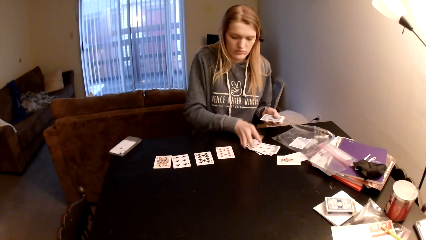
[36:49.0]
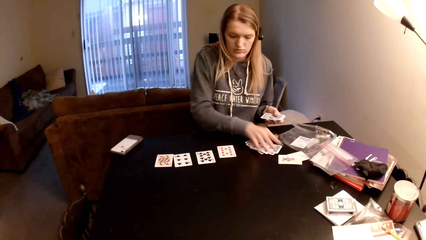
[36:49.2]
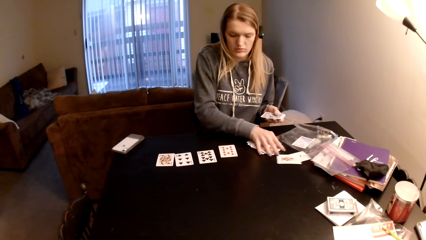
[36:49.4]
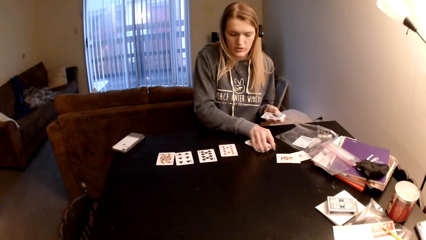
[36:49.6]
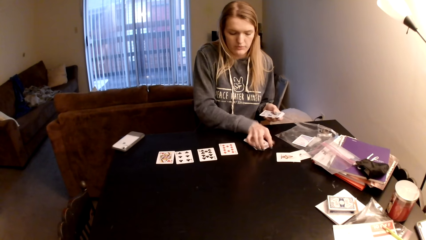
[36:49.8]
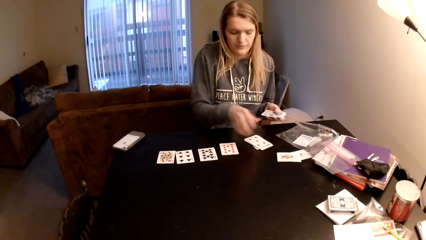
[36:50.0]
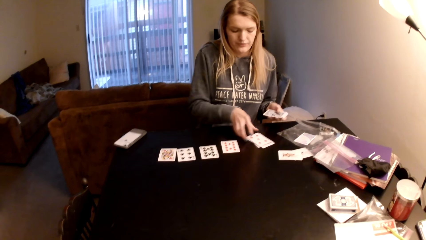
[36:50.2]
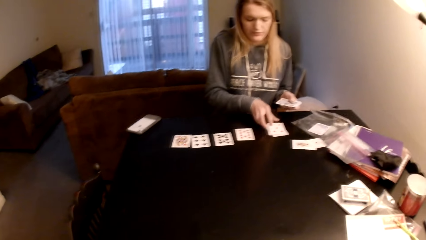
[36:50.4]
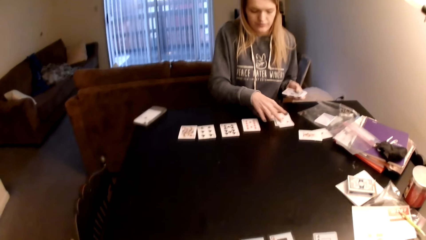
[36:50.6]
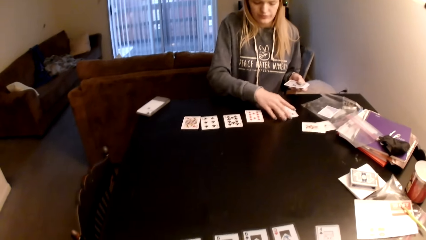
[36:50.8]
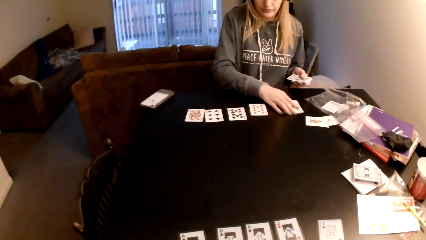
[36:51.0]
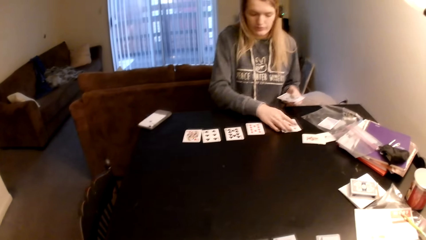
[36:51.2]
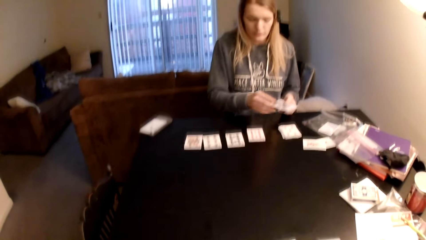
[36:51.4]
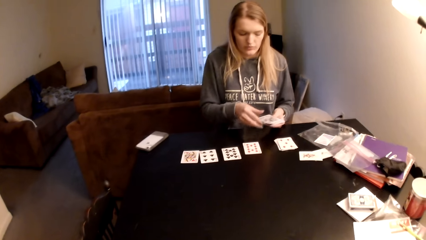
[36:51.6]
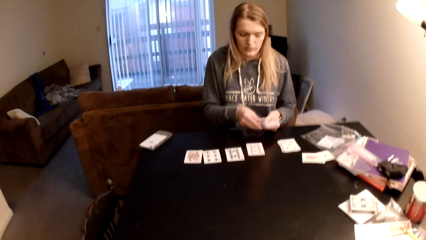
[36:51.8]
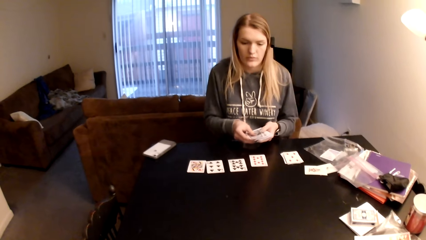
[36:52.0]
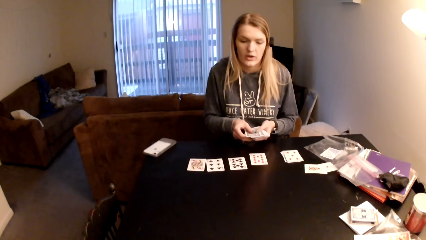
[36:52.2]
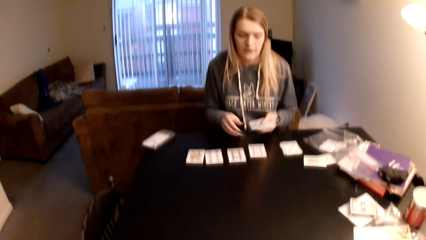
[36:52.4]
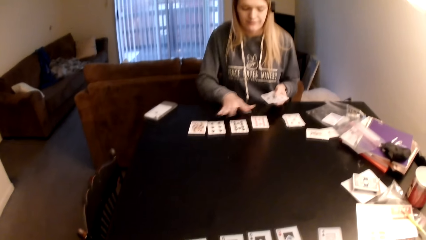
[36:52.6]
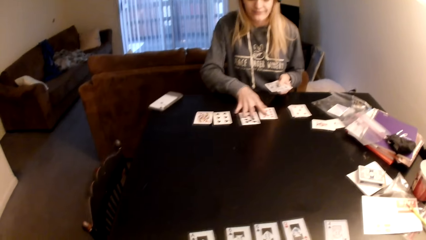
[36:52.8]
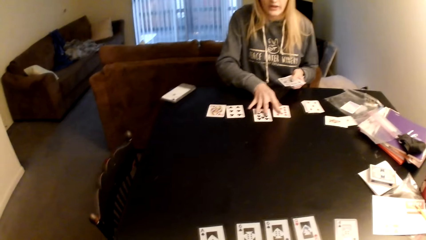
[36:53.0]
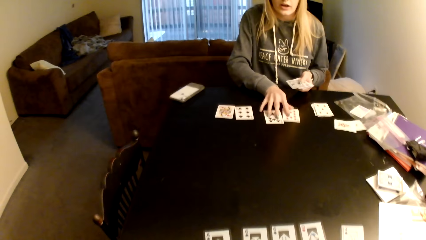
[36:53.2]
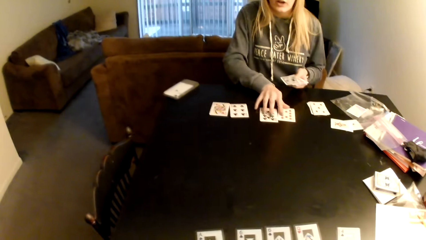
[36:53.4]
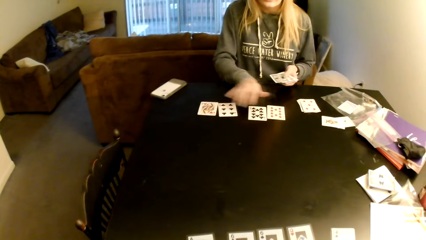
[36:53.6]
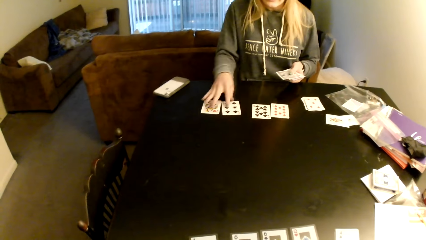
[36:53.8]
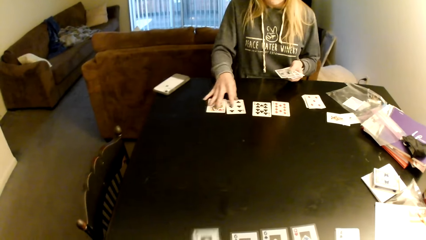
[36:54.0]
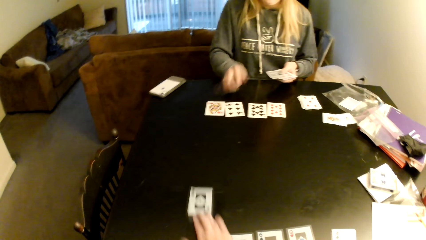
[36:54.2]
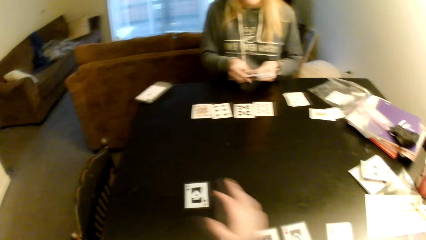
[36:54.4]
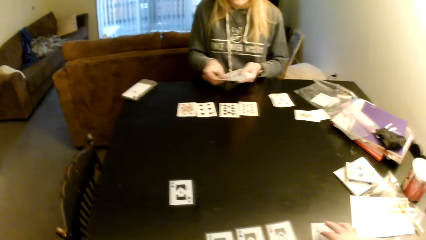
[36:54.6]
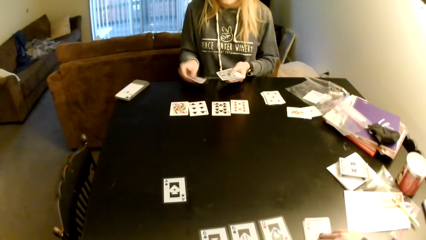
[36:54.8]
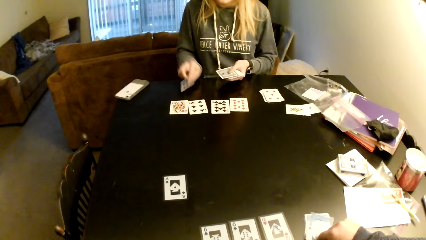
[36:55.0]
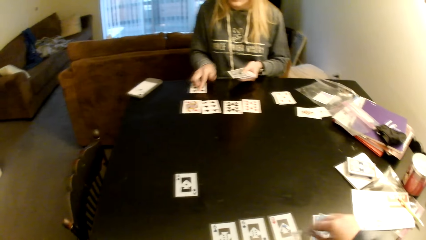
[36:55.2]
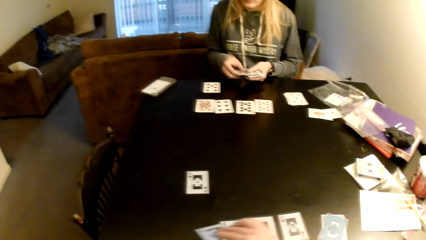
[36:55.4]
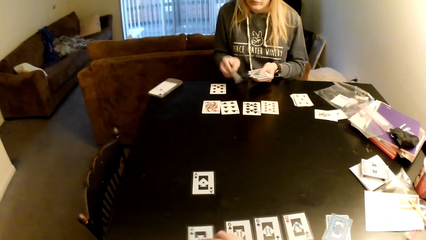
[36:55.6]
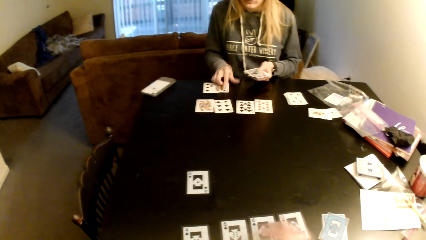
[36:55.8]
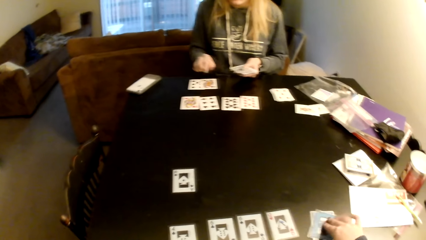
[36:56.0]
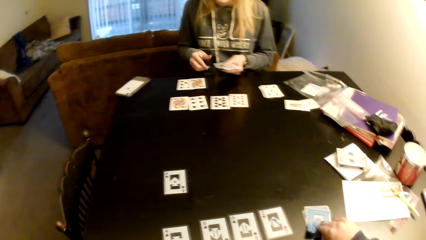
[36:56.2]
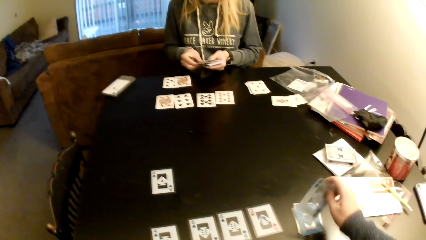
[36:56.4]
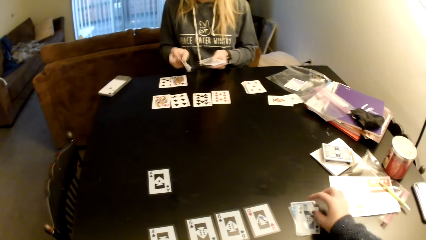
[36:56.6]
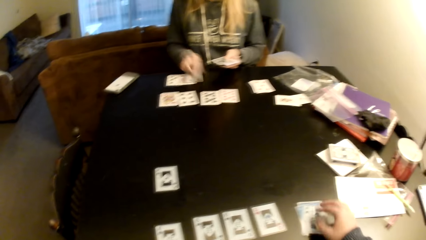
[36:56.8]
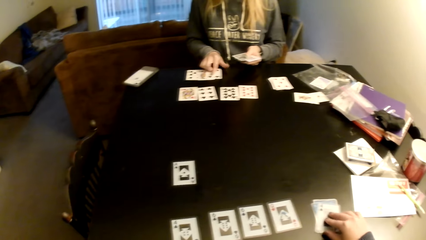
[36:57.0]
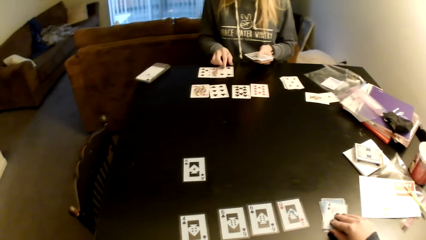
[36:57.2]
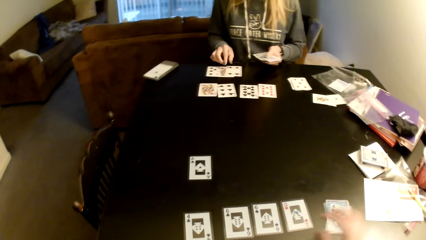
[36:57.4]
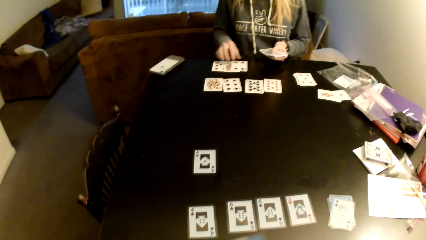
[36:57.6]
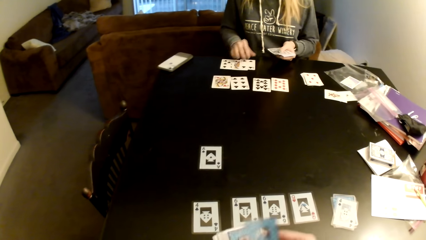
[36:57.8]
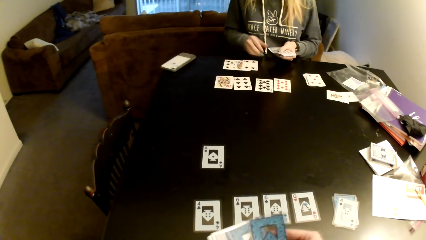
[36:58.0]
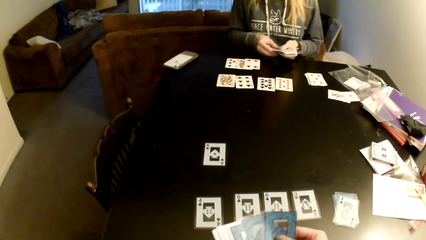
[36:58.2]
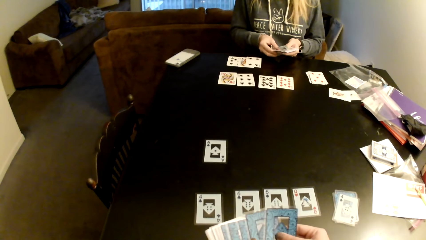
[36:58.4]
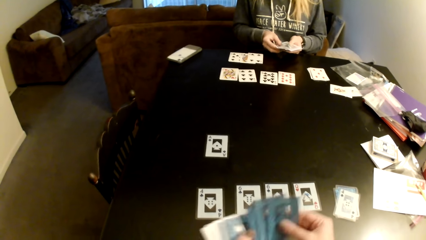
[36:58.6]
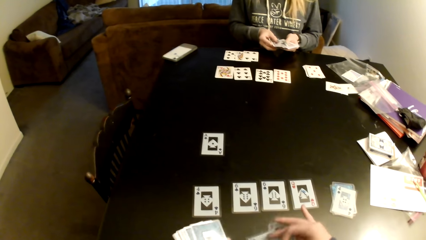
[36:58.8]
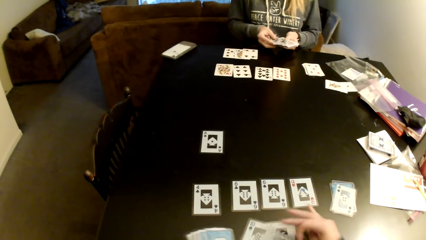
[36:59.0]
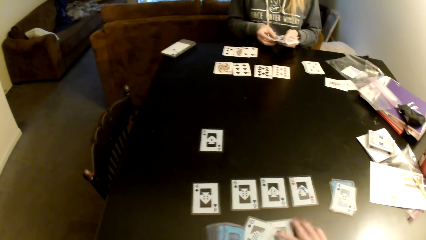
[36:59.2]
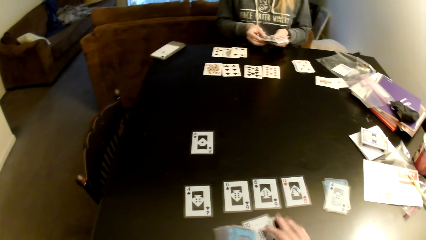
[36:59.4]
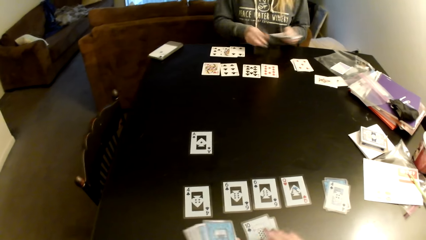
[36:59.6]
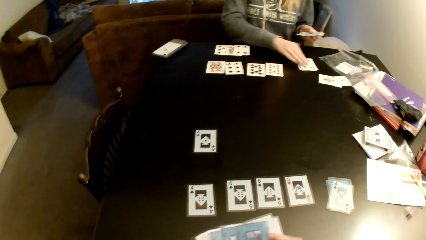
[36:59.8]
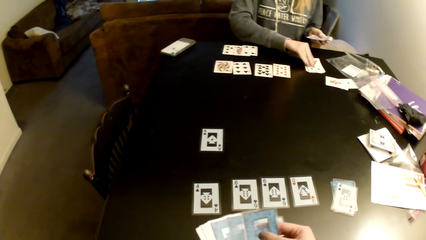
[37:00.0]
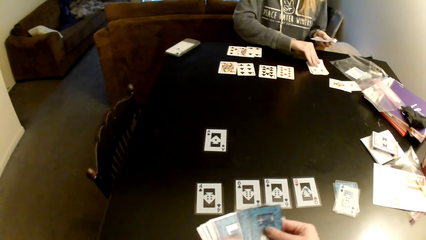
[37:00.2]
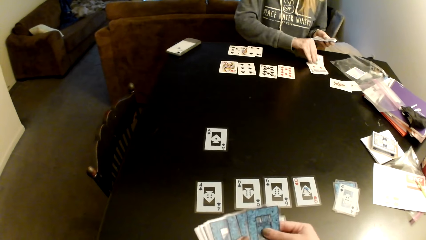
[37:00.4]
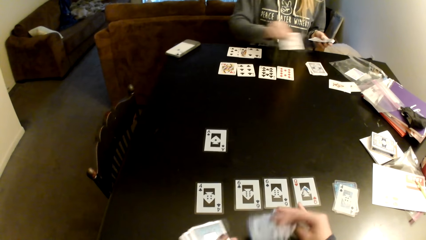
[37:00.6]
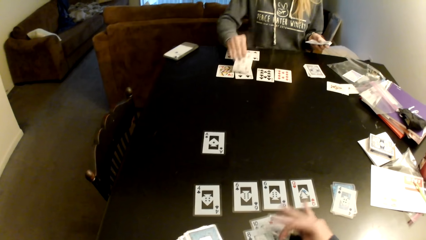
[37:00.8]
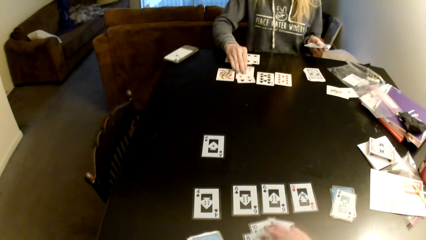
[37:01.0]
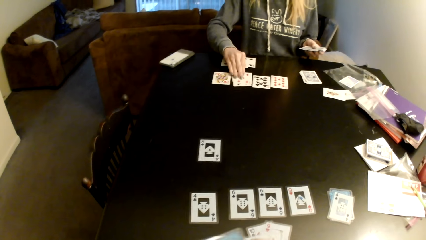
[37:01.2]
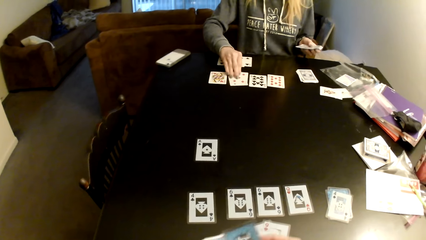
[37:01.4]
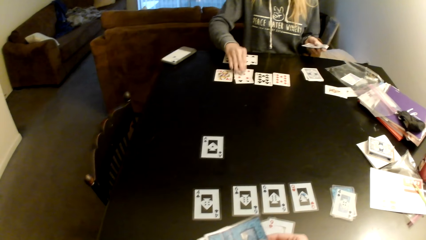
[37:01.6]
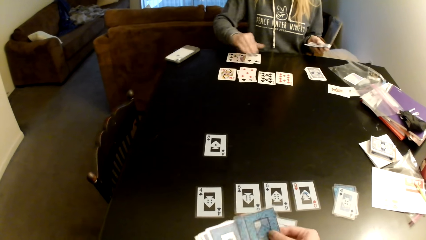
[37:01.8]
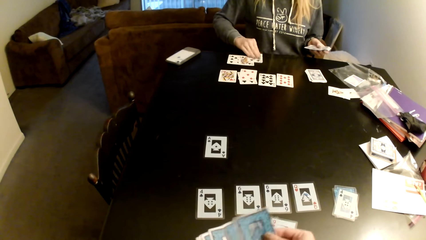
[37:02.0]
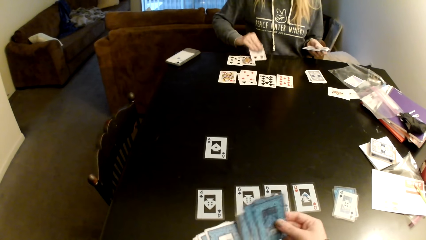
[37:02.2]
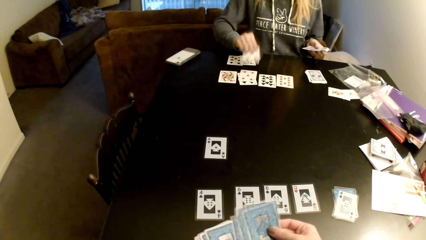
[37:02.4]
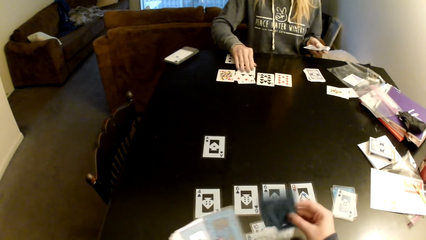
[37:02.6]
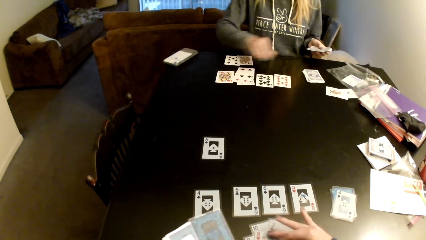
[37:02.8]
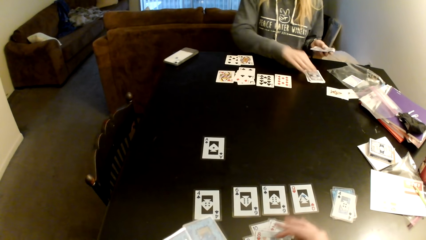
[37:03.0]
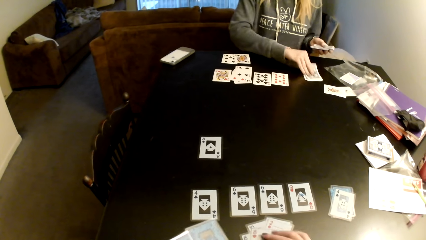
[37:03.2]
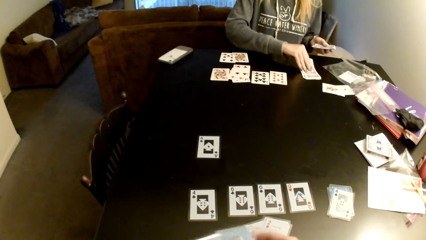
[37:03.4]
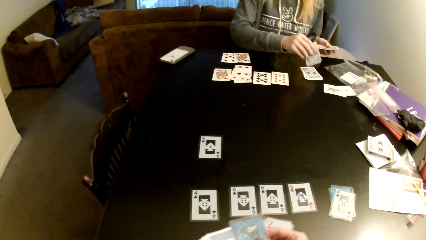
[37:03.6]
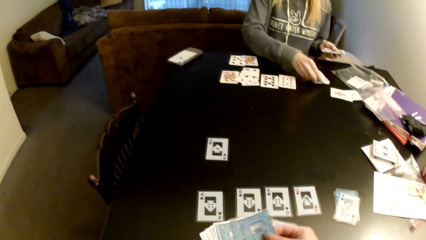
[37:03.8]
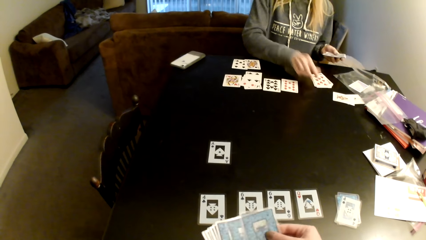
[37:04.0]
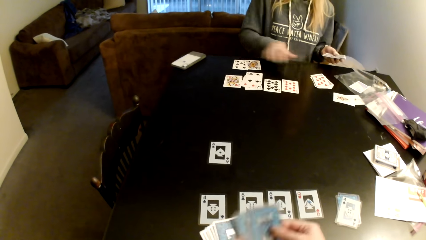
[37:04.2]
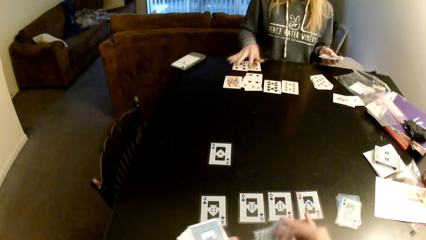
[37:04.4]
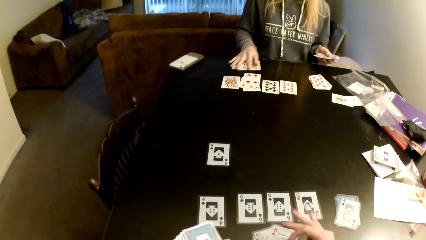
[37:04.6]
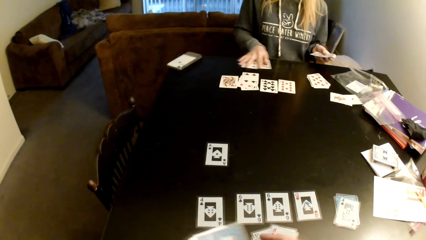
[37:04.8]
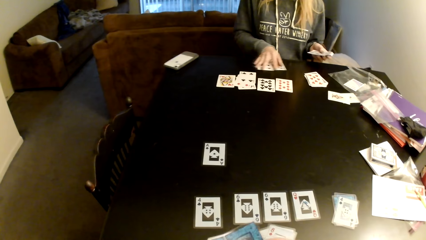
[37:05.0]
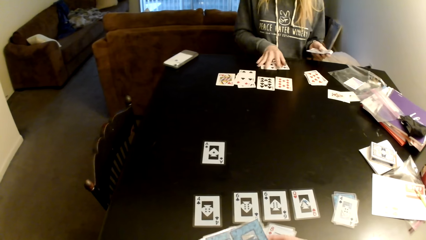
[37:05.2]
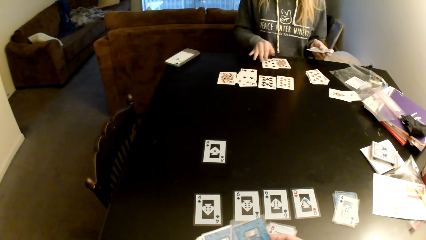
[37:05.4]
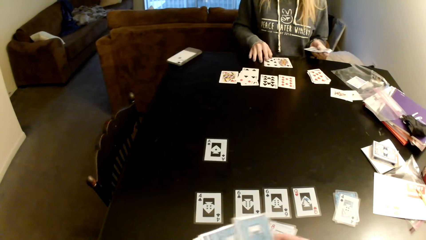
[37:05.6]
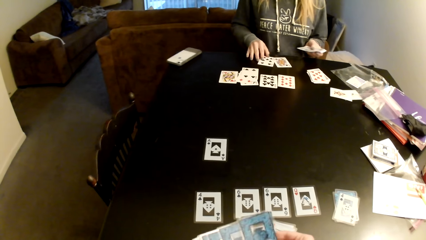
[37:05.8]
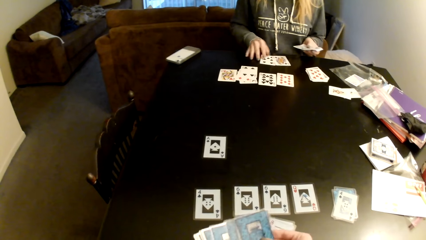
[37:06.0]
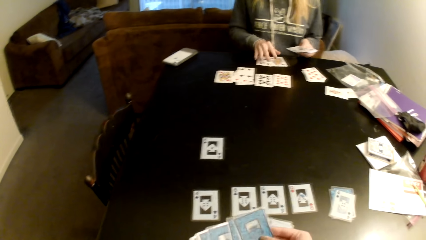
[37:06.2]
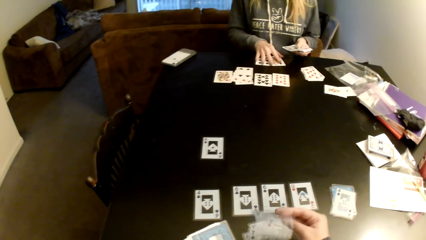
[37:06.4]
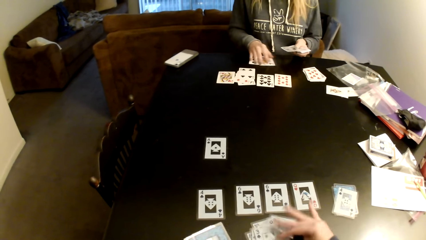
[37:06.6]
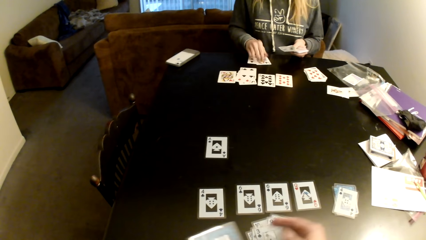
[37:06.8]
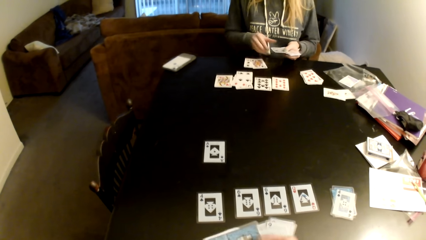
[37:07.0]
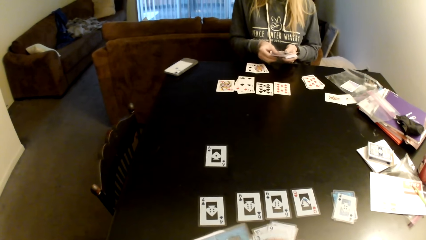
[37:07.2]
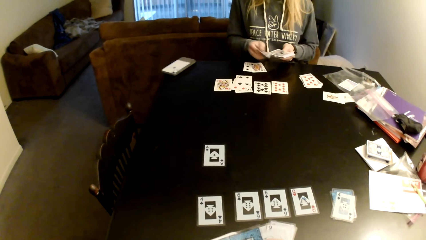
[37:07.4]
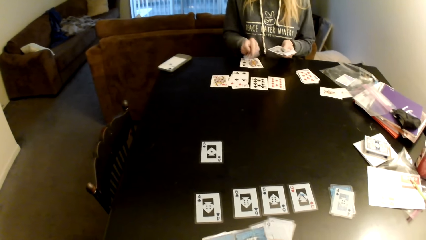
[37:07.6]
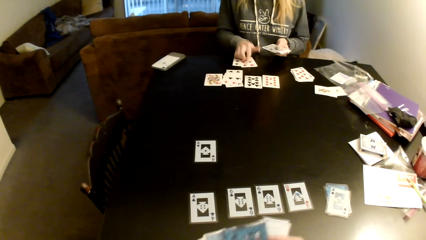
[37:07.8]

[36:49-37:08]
A woman adjusts cards on a table, aligns the cards, picks a card and pulls her hand off the cards. The camera wearer looks around a room. The woman drags the cards on the table. The camera wearer puts the card on the table. The woman distributes the cards on the table and adjusts the cards on the table. The camera wearer distributes the cards on the table, adjusts the cards on the table, holds the cards and pulls her hand off the cards. The woman holds the cards and pulls her hand off the cards. The camera wearer distributes the cards on the table. The woman holds the cards with both hands. The camera wearer puts down the cards on the table. The woman picks up a card. The camera wearer distributes the cards on the table. The woman puts the card on a card and adjusts the cards on the table. The camera wearer distributes the cards on the table. The woman picks up a card, puts the card on a card, picks up a card and flips the card. The camera wearer puts down the cards on the table. The woman puts the card on a card. The camera wearer distributes the cards on the table. The woman drags the cards on the table, adjusts the cards on the table and picks up a card.
